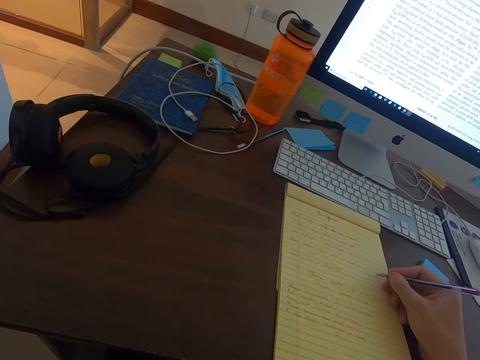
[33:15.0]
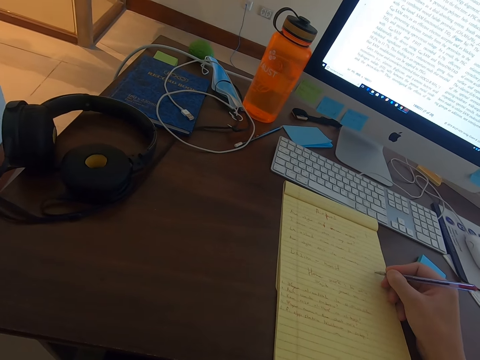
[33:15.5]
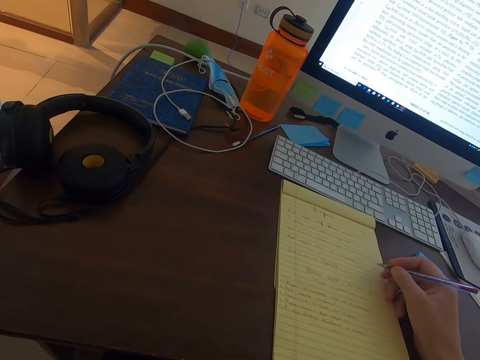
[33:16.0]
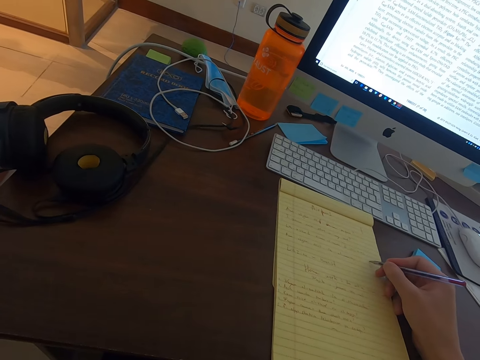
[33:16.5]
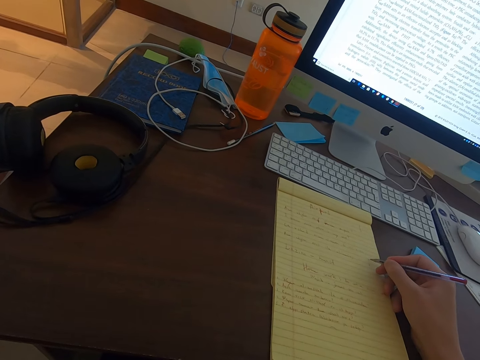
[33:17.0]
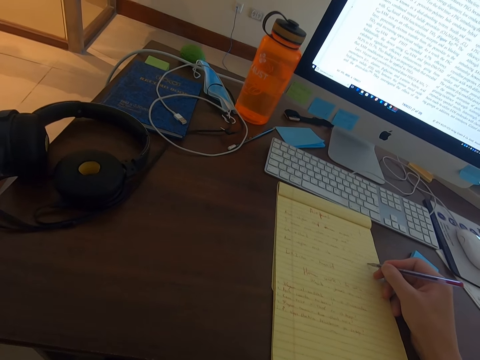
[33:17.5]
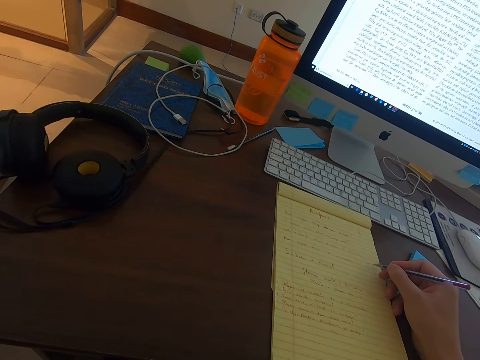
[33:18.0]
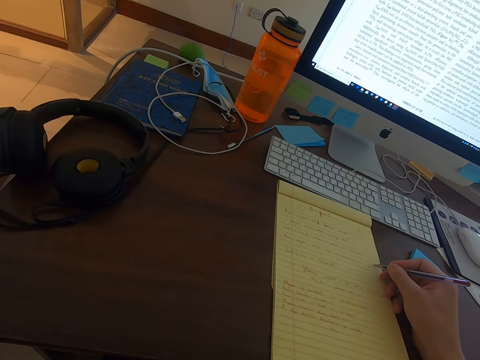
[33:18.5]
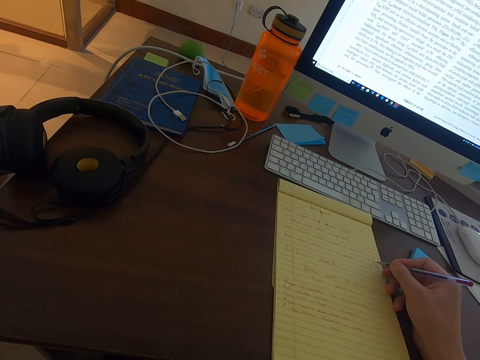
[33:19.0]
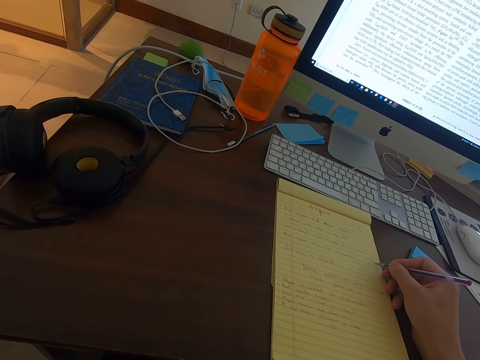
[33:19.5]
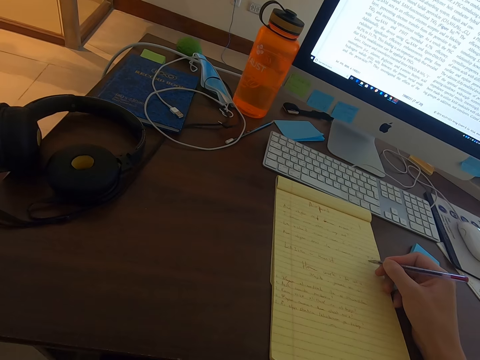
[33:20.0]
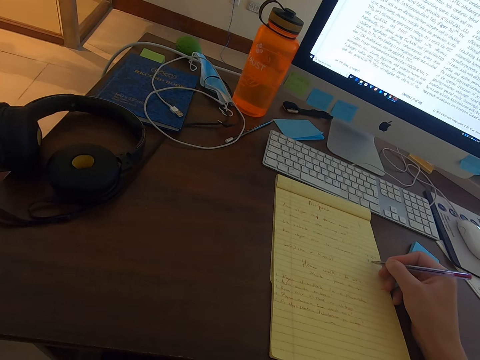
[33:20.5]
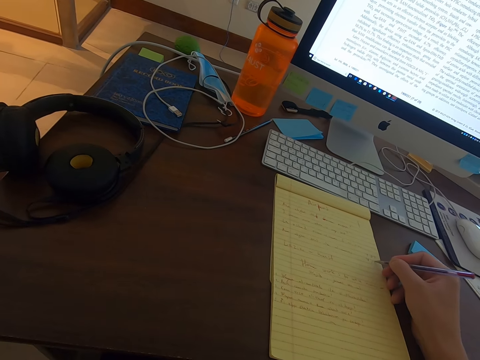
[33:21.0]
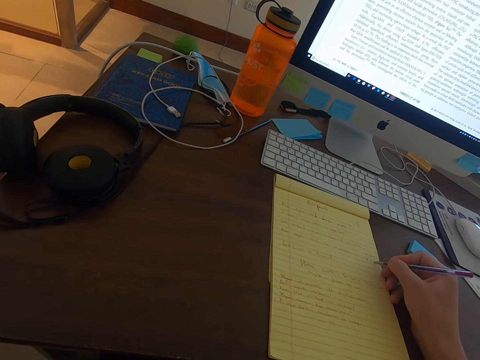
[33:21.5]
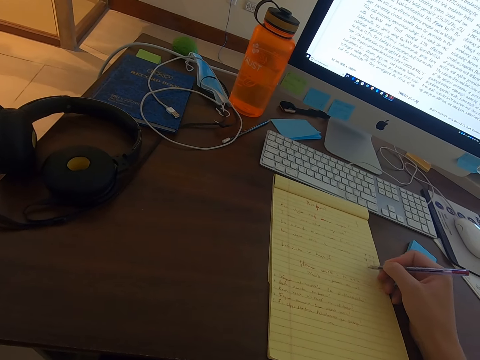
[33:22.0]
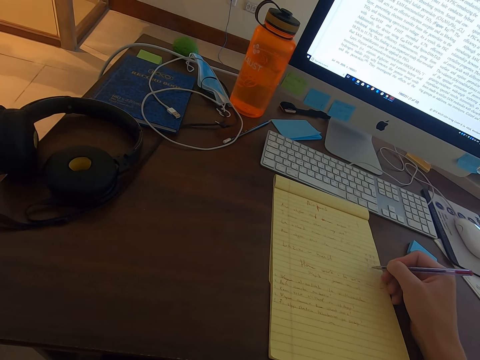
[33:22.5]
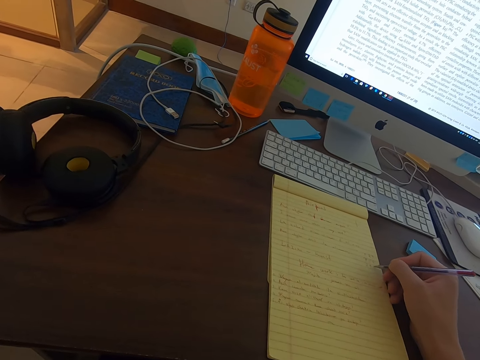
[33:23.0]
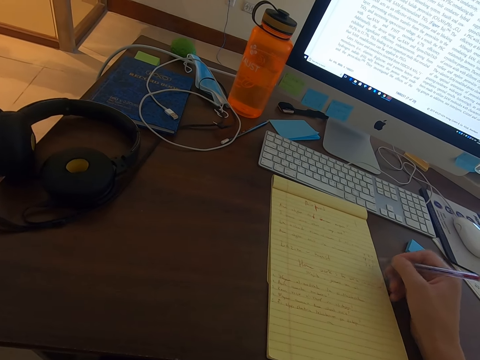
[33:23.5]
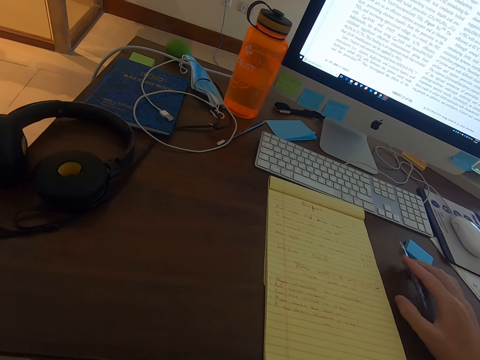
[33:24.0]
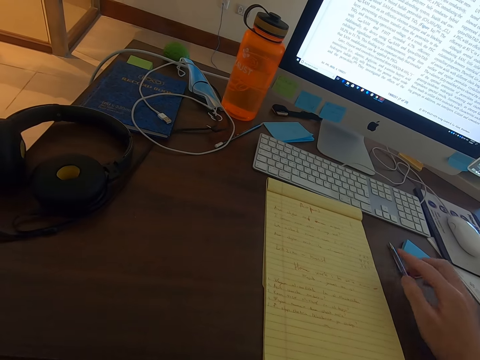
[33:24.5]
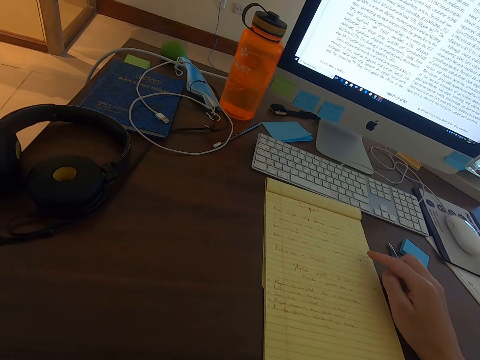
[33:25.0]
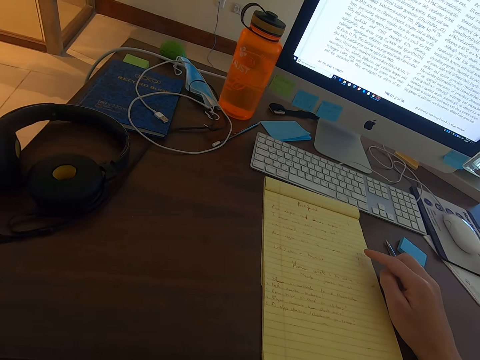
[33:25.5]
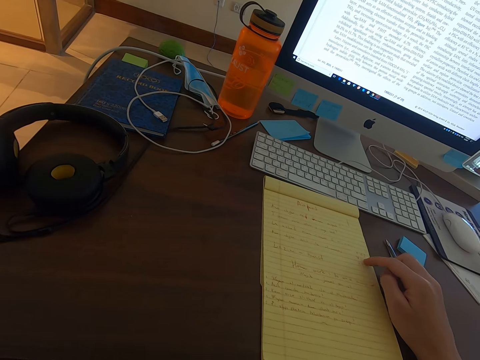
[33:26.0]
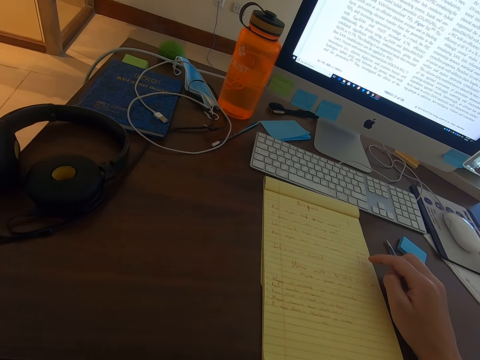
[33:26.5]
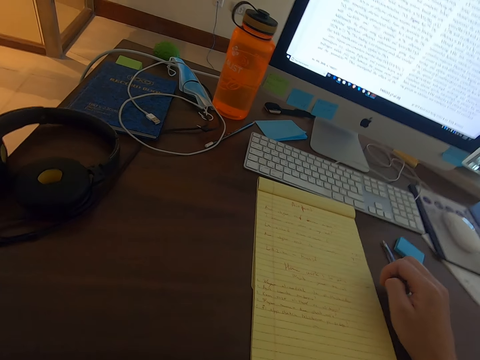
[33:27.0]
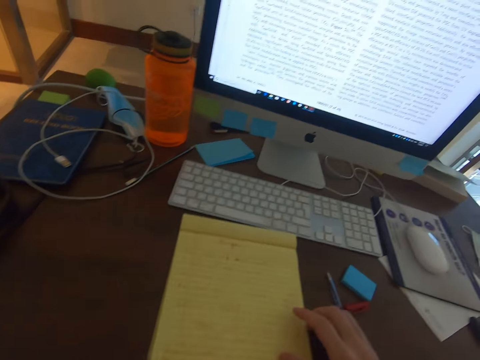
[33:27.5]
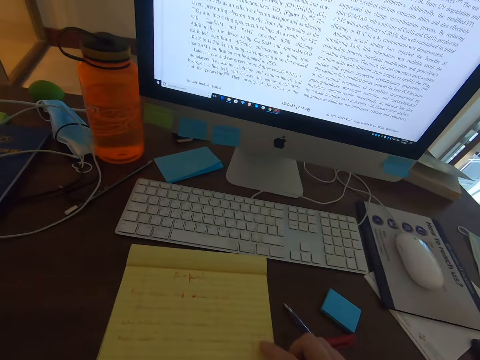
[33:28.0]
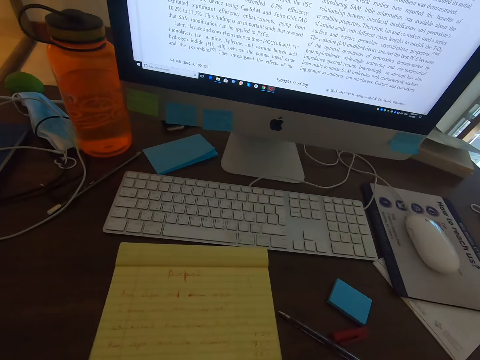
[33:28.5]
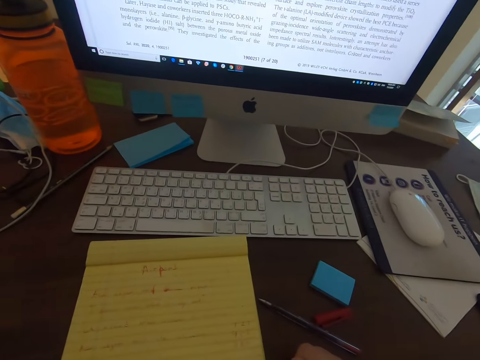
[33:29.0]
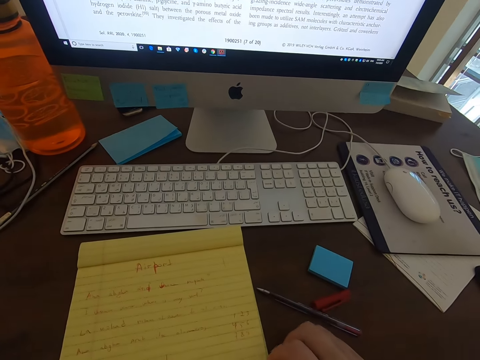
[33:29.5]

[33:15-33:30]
The camera wearer writes on the notebook with the pen. They place the pen on the table. They point at the notes on the notebook. They stare at the notes on the notebook.

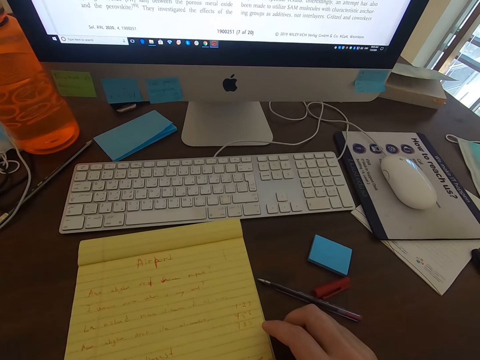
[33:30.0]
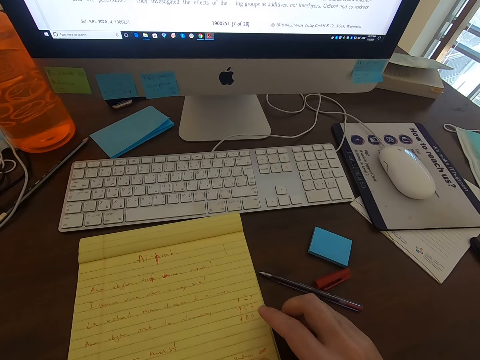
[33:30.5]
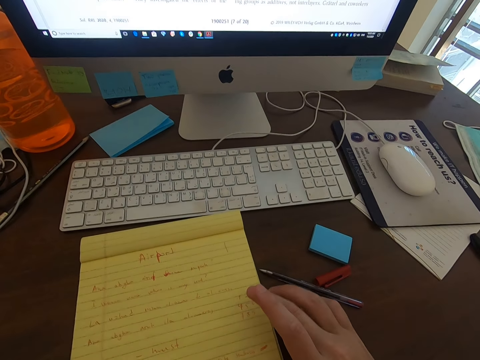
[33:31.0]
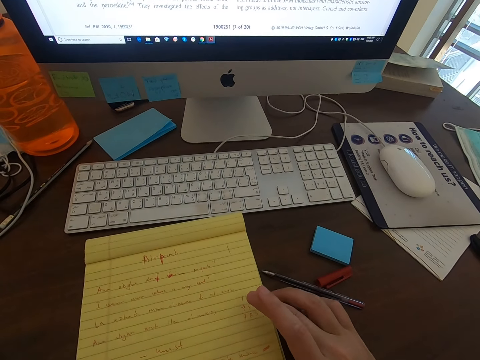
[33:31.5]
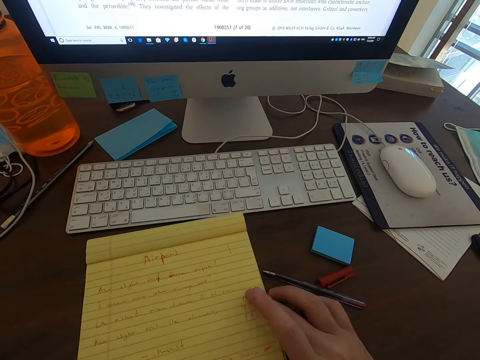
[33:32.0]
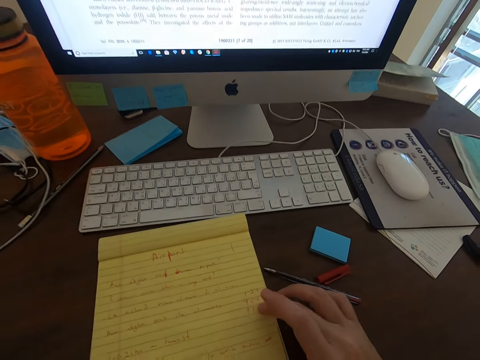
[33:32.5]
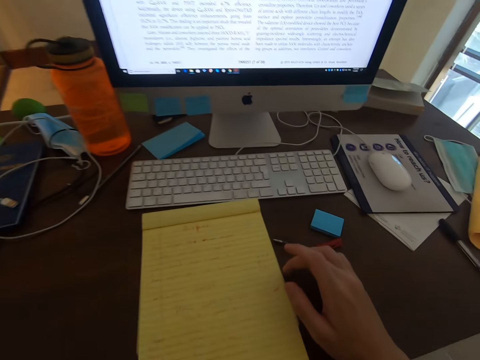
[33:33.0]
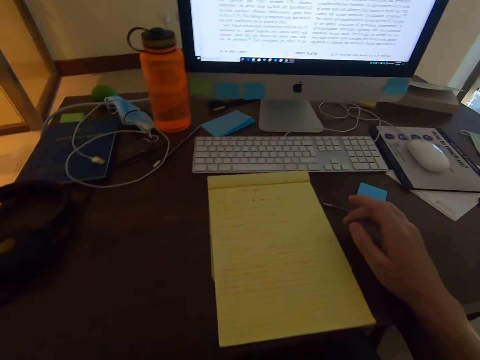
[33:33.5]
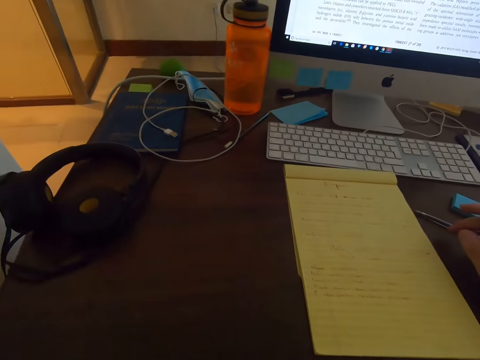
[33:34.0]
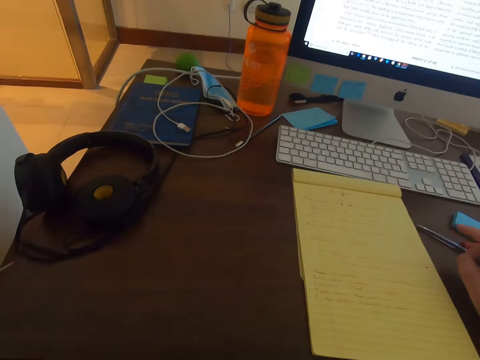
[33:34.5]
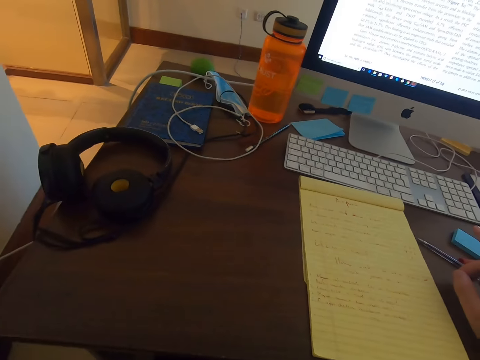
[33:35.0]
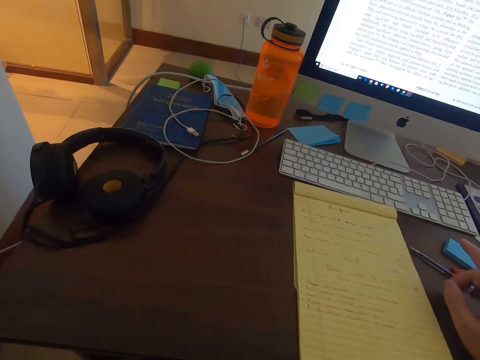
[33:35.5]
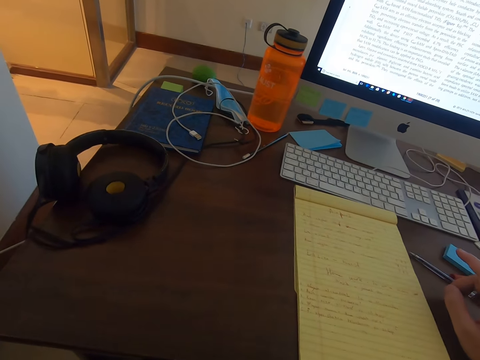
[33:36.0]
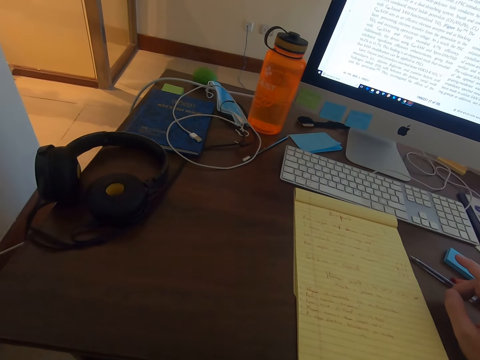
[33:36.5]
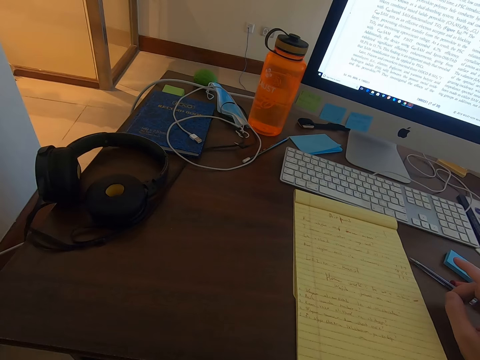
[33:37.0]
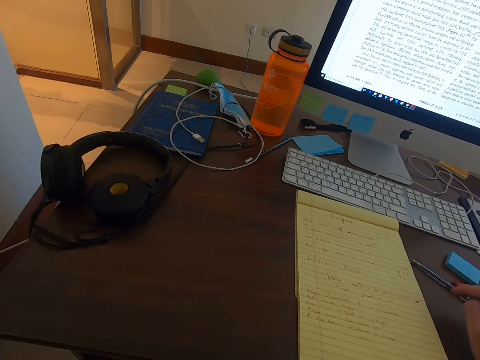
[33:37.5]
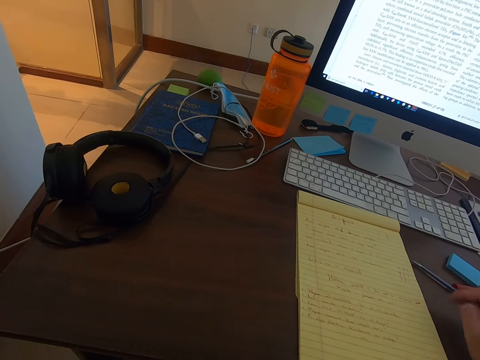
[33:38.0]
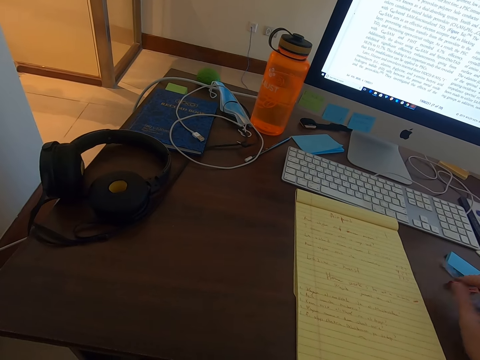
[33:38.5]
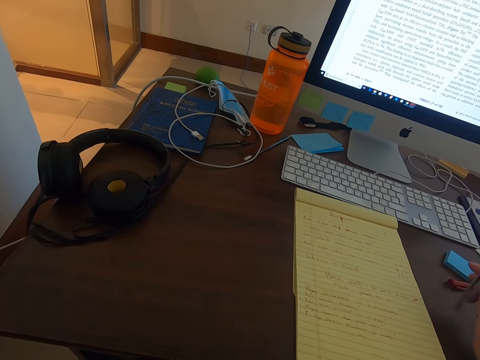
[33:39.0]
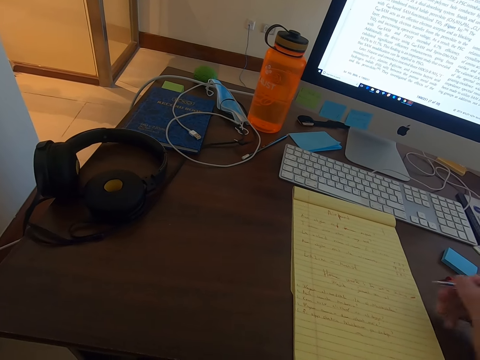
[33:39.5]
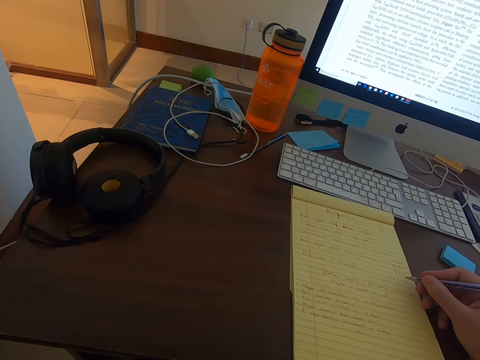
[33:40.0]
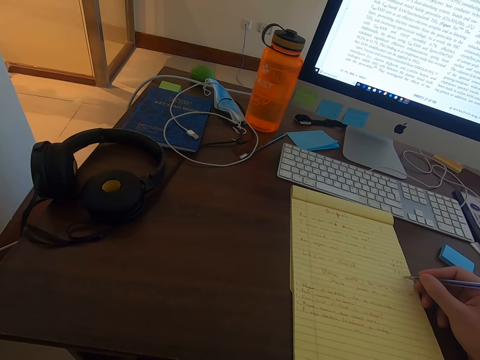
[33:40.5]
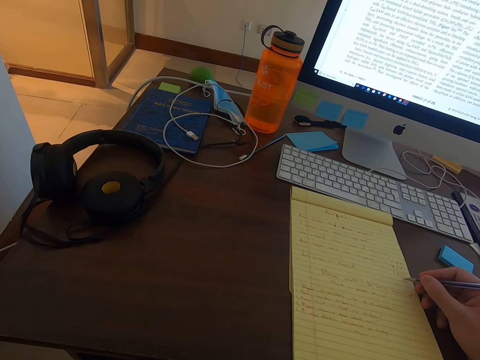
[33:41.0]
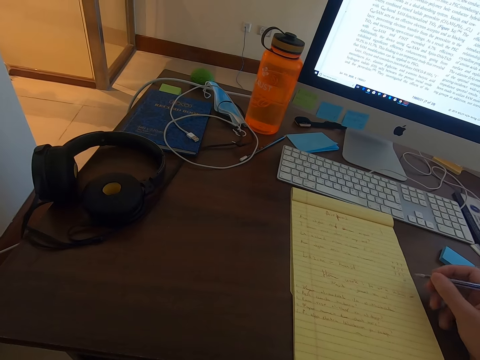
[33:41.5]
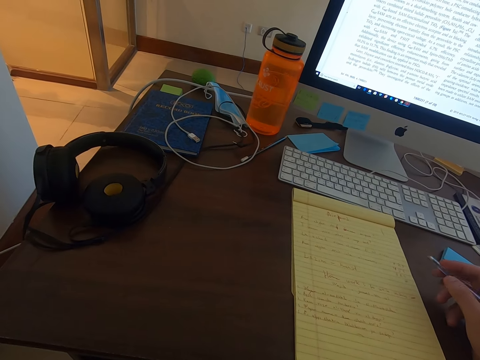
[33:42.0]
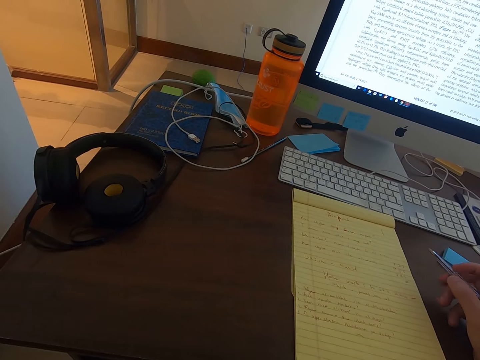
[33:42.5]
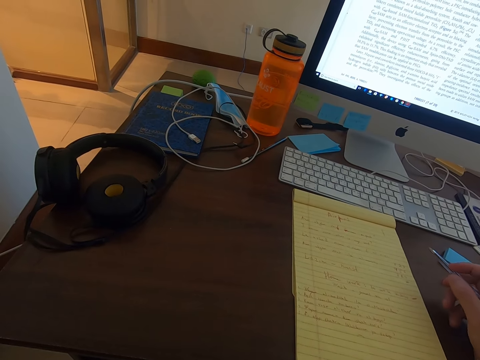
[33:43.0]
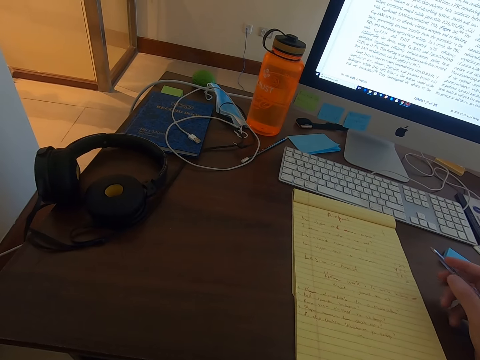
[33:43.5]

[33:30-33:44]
The camera wearer points at the notes on the notebook. They talk on the phone with a person. They speak on the phone. They pick up the pen and write on the notebook with the pen. They stare at the notes on the notebook.
